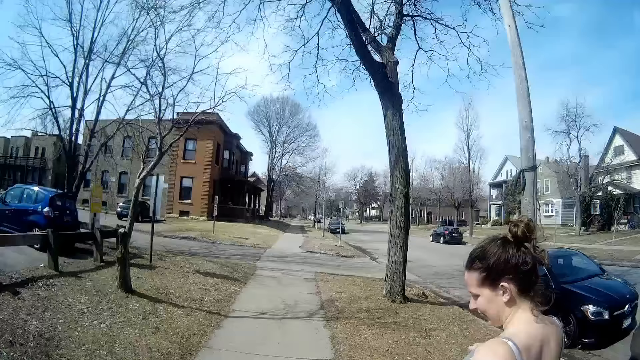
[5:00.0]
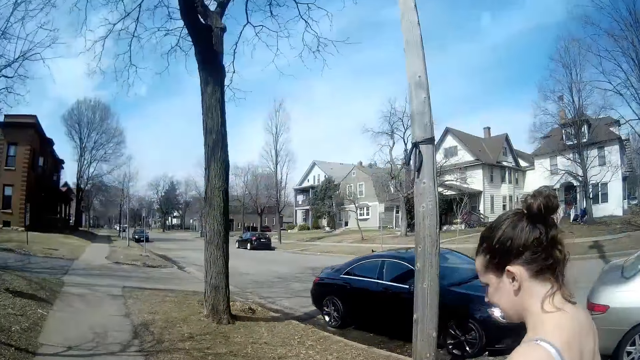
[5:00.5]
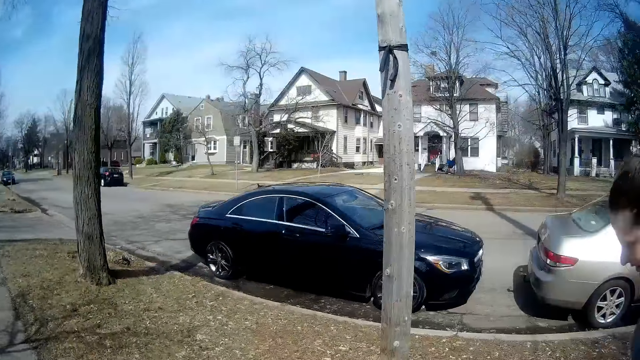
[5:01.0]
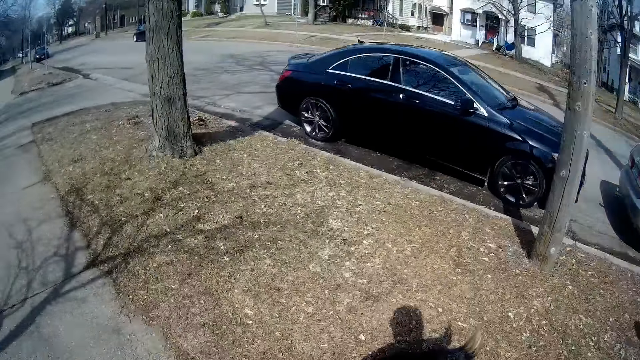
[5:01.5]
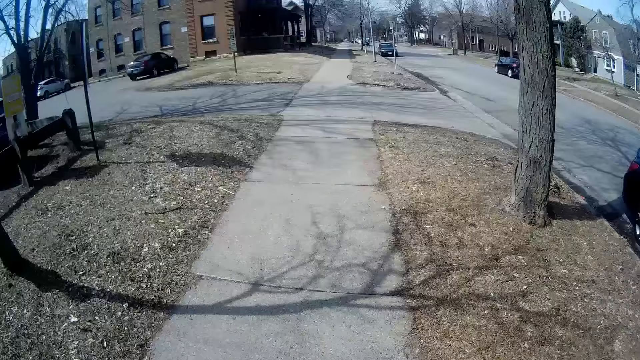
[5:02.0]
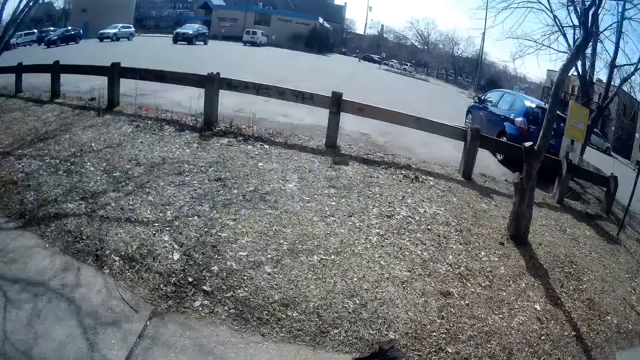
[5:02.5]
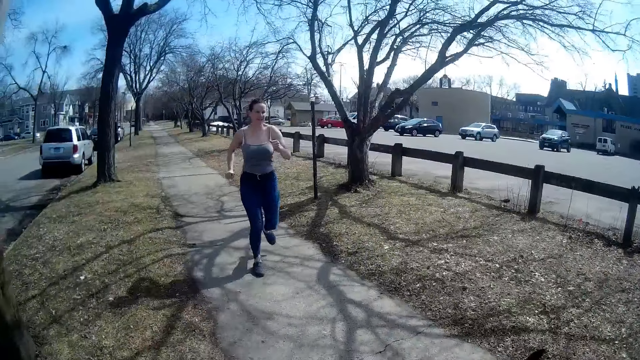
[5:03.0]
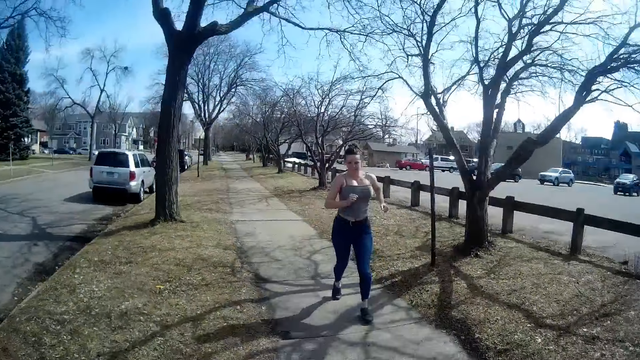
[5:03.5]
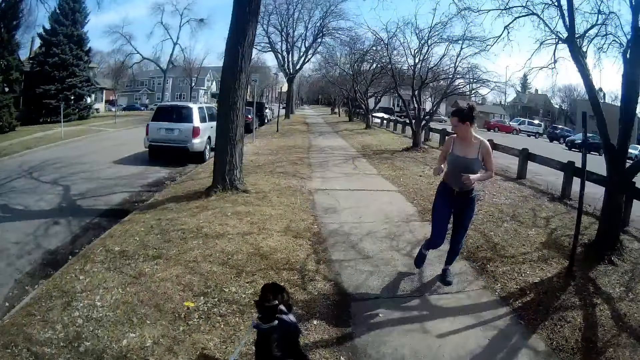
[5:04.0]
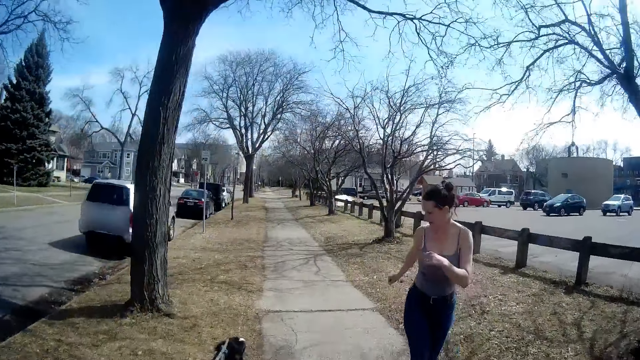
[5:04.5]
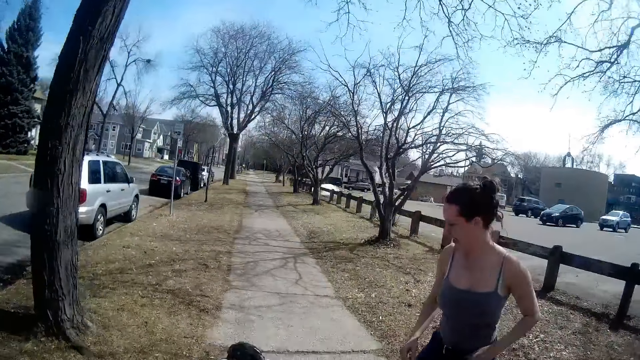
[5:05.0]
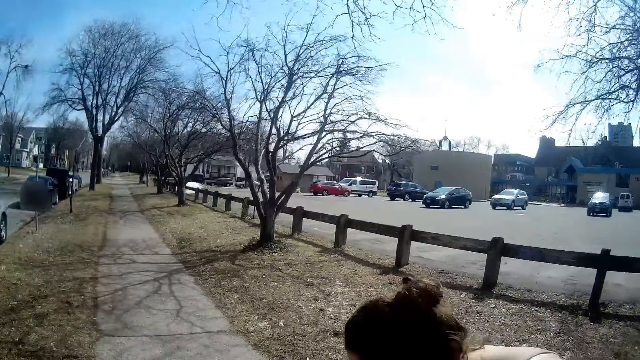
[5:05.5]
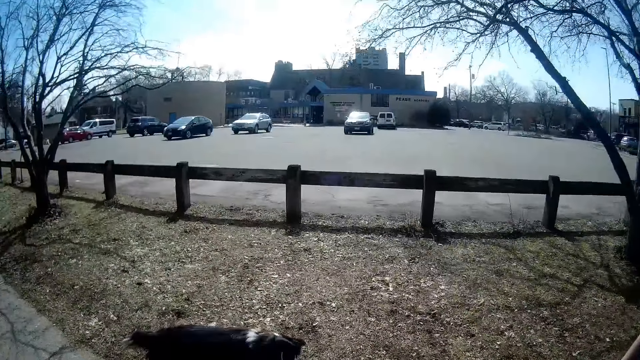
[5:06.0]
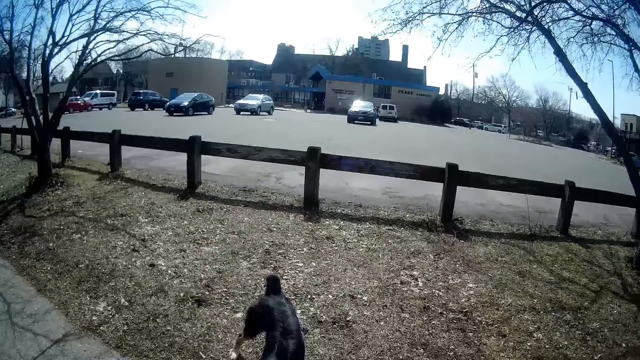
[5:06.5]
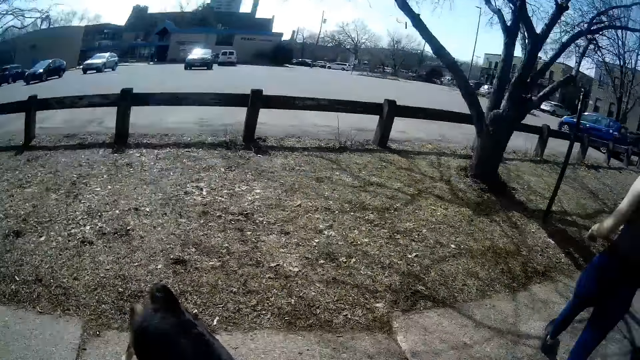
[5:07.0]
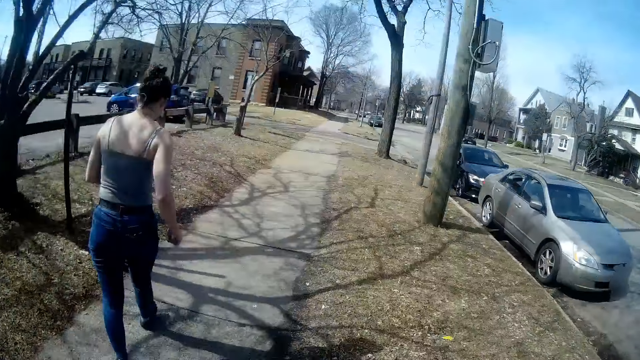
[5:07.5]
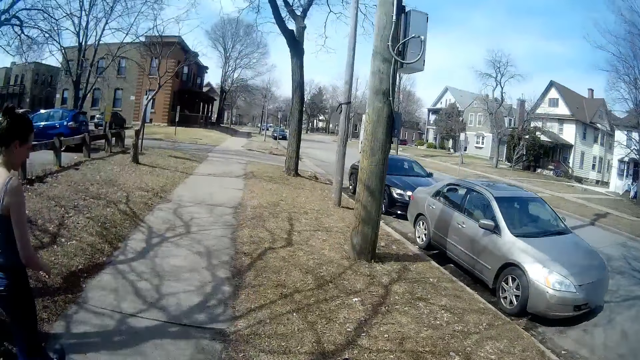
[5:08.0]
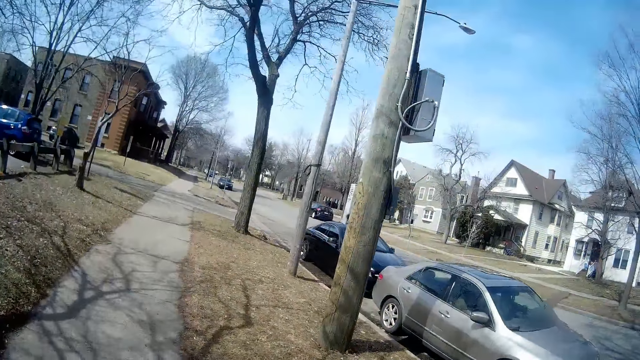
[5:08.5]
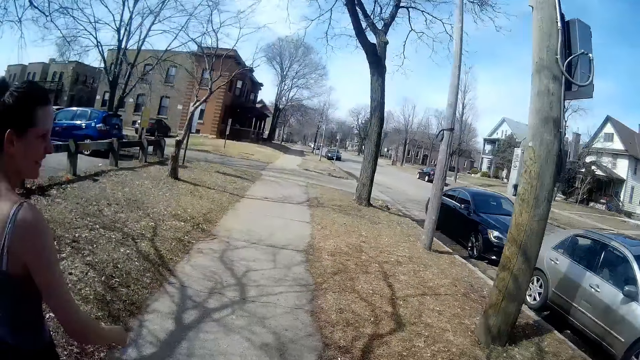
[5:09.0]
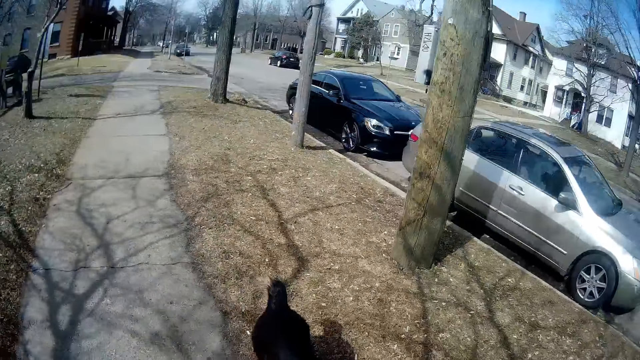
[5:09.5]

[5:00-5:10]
The camera wearer looks around. They run.

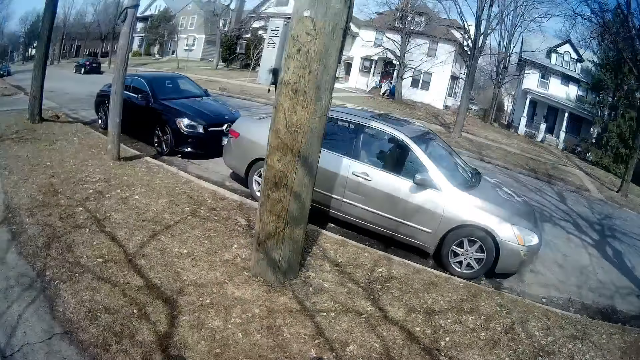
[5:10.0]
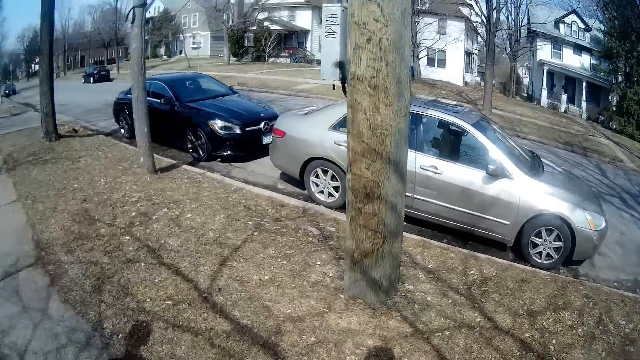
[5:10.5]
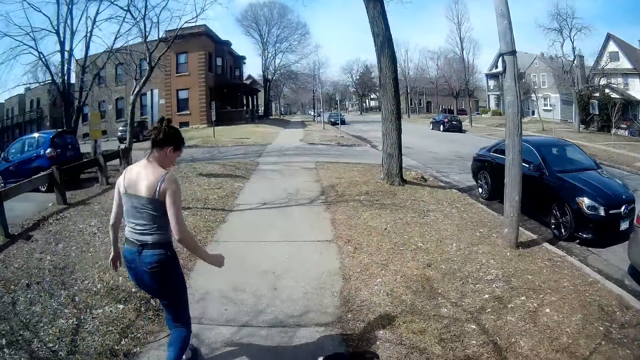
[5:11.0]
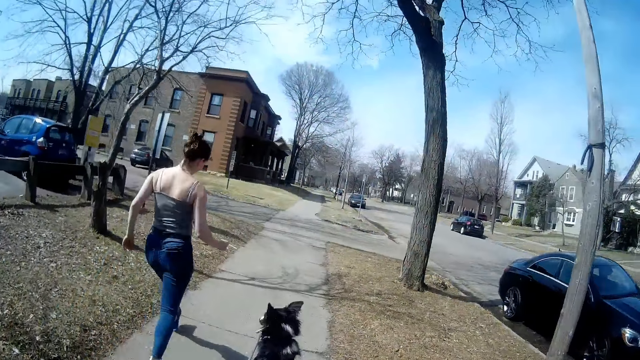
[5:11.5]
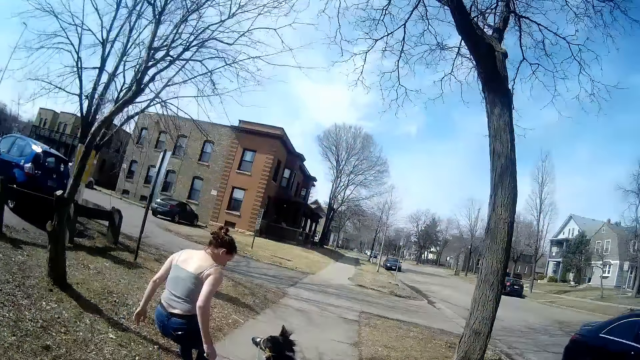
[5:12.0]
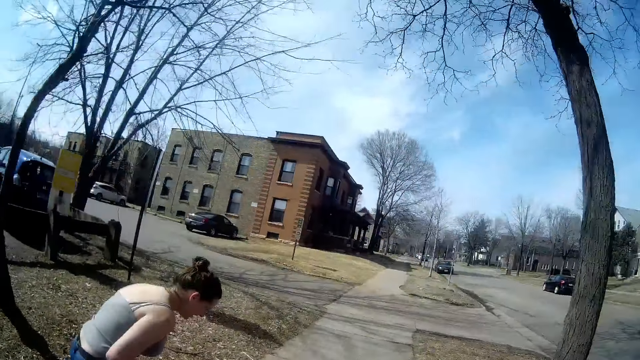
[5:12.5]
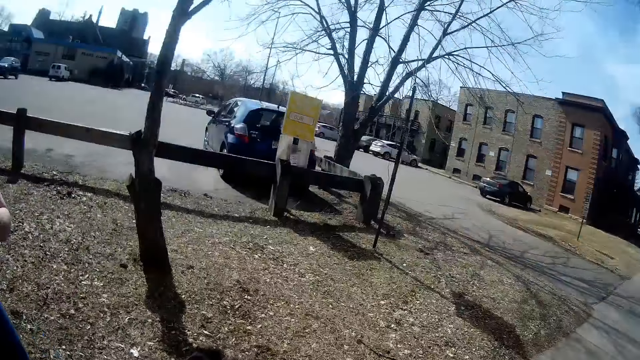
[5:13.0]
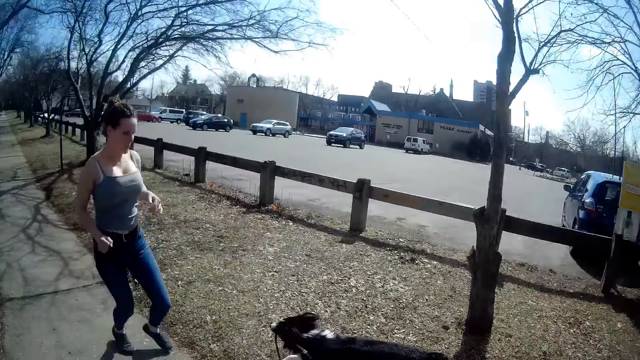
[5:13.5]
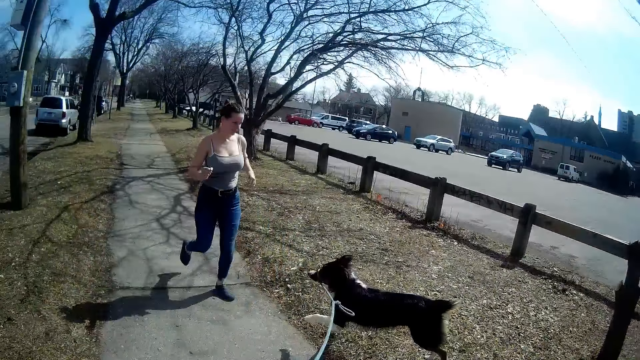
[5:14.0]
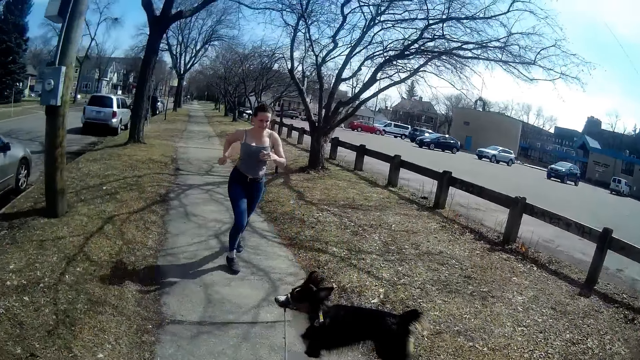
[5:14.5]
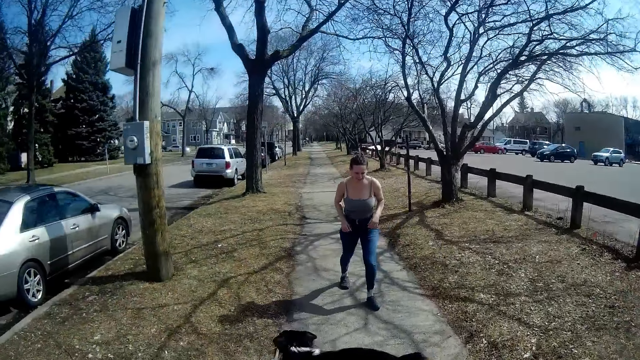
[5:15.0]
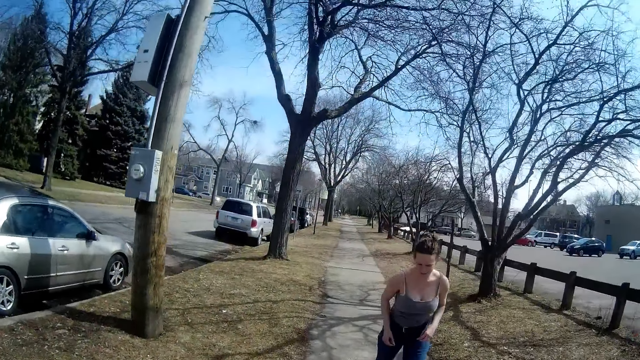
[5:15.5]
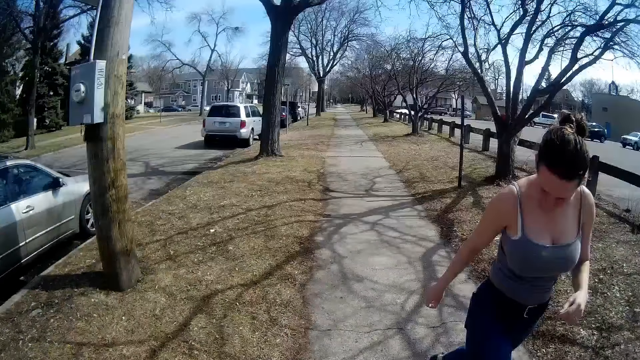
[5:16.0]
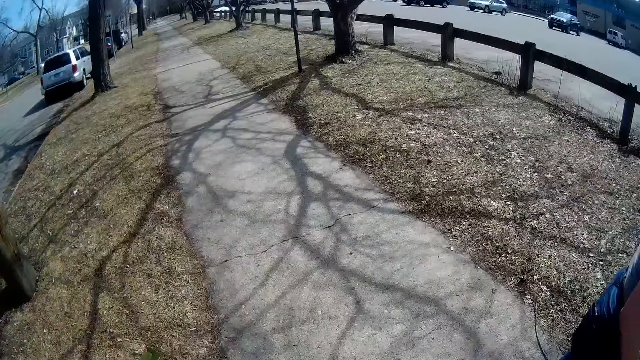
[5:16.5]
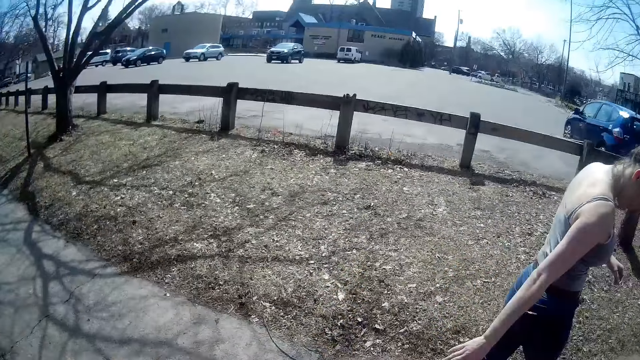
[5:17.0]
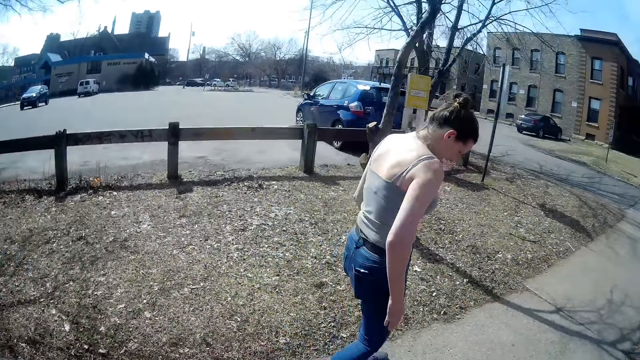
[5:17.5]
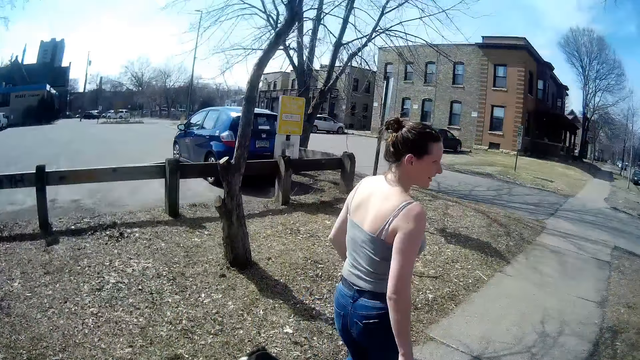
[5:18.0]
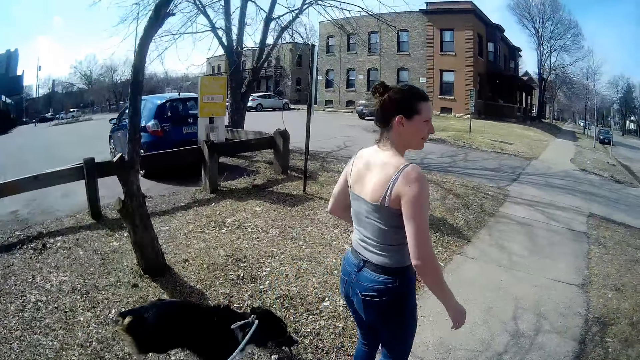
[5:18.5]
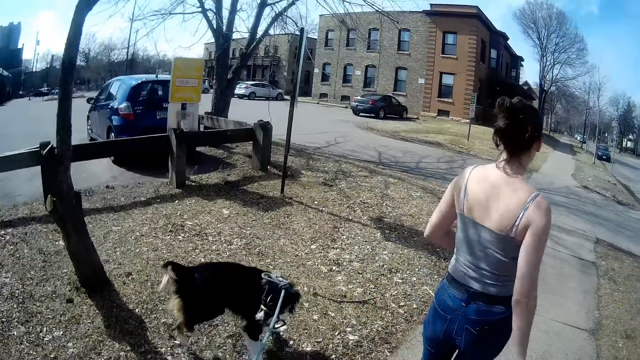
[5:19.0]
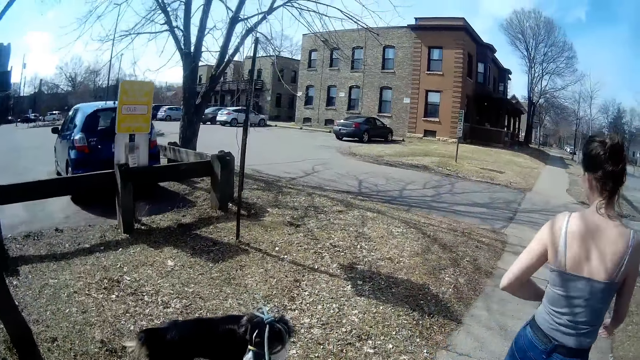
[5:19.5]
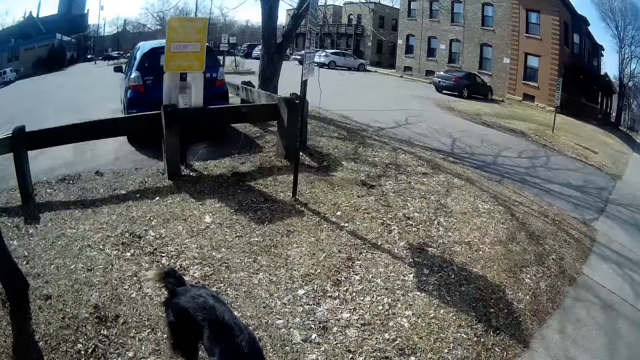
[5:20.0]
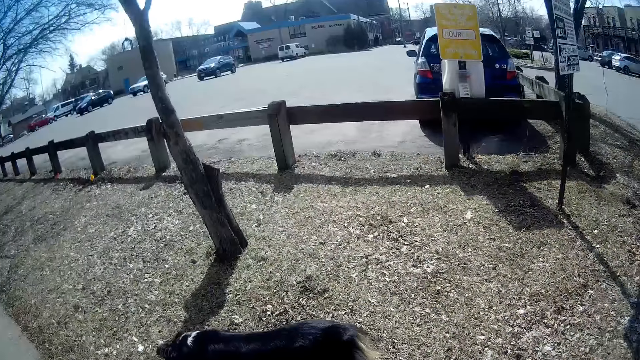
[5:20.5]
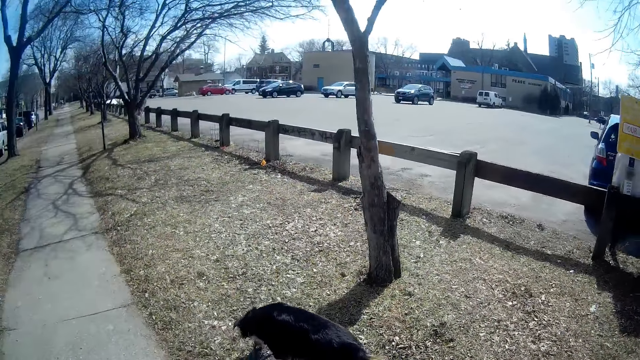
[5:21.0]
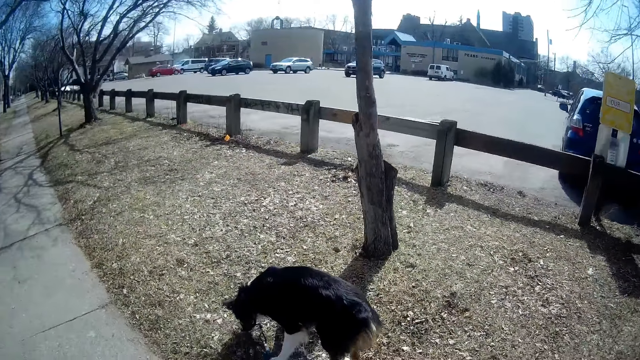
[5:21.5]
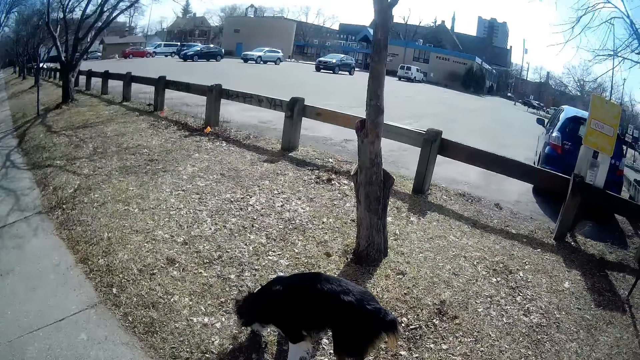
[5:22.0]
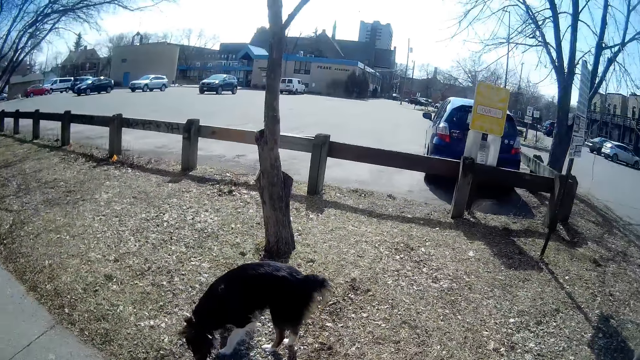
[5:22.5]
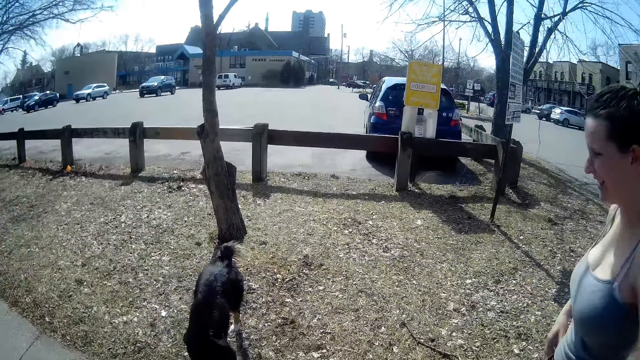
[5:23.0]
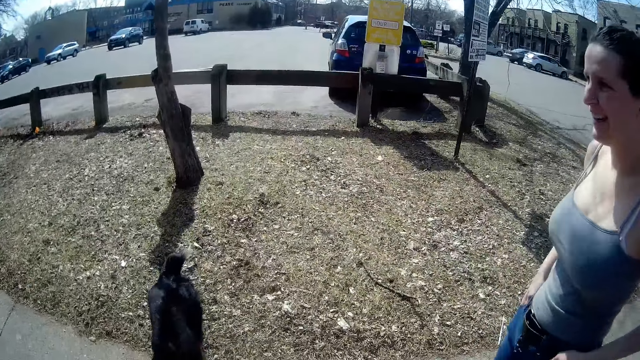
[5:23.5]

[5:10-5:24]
A man plays with the dog. The camera wearer walks. They look around the field.
